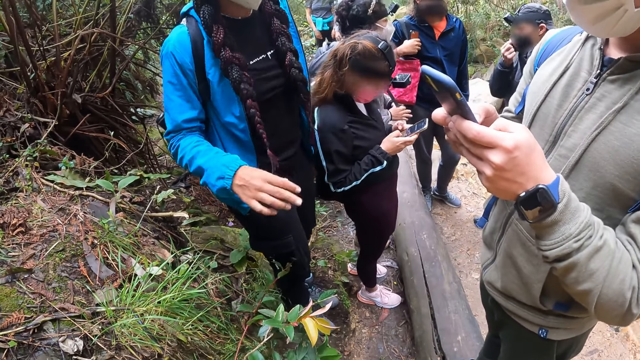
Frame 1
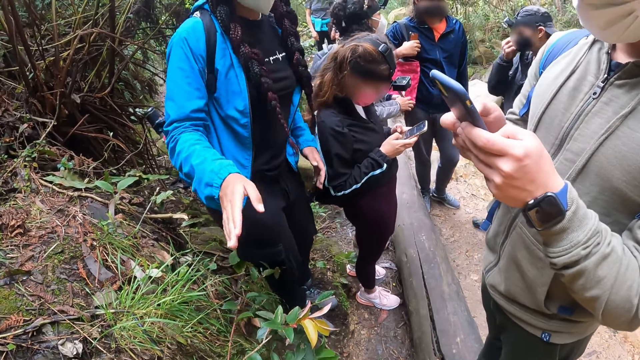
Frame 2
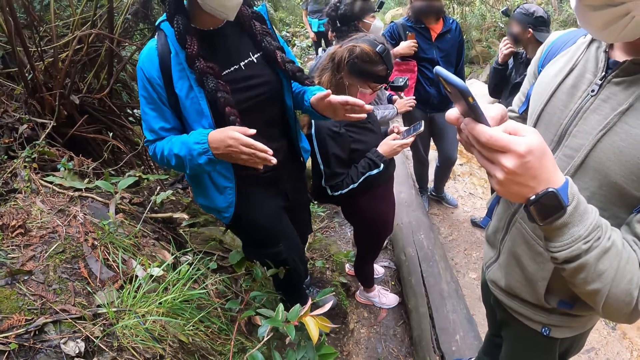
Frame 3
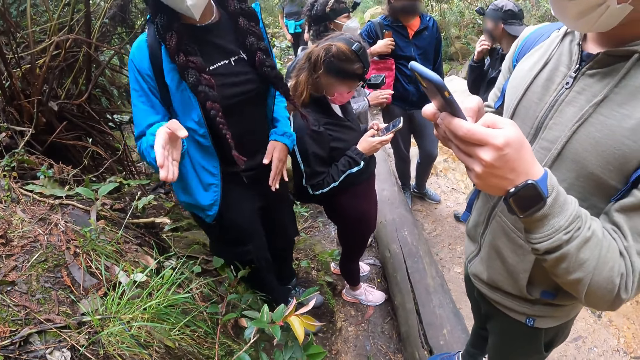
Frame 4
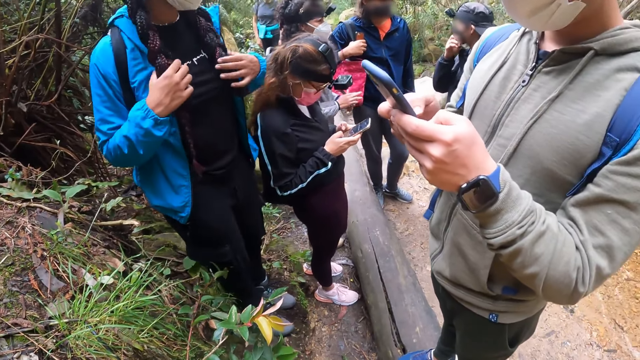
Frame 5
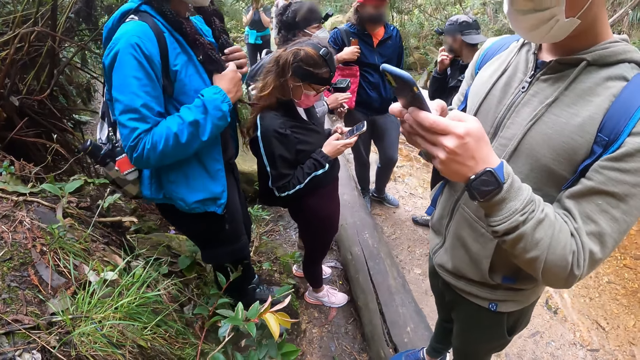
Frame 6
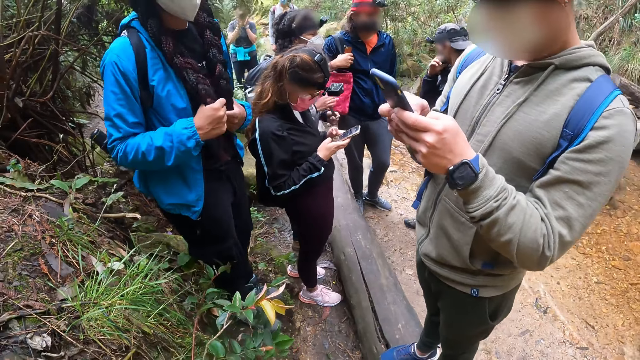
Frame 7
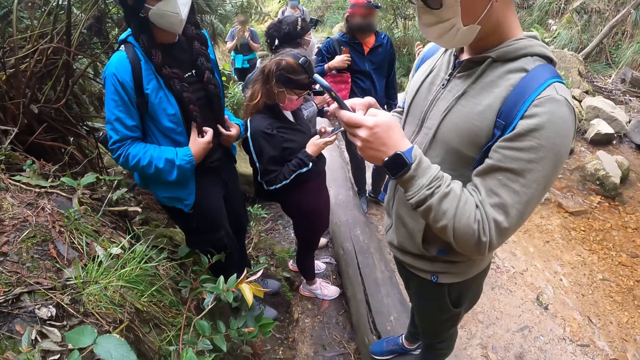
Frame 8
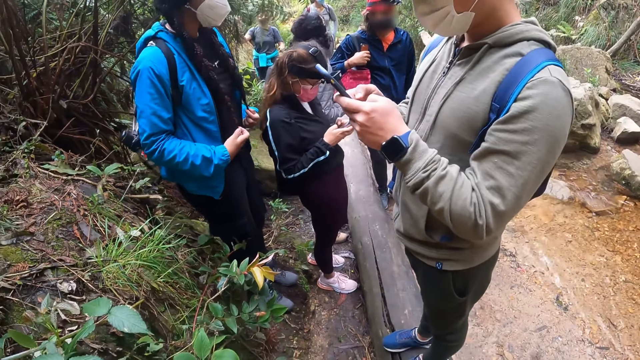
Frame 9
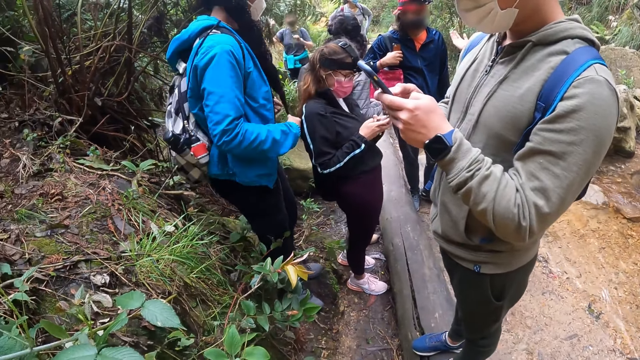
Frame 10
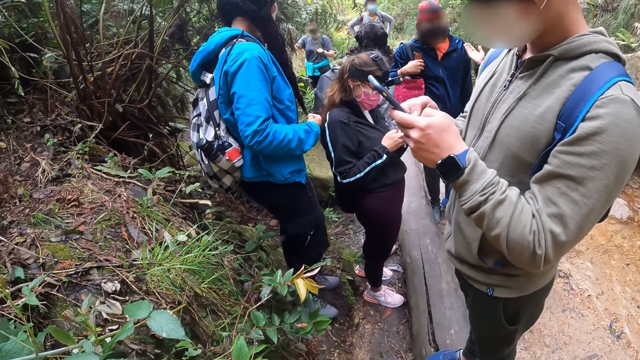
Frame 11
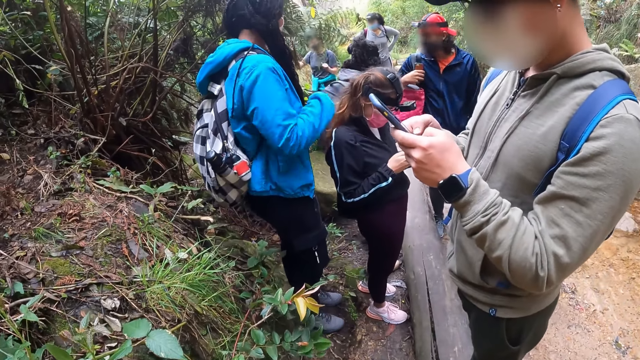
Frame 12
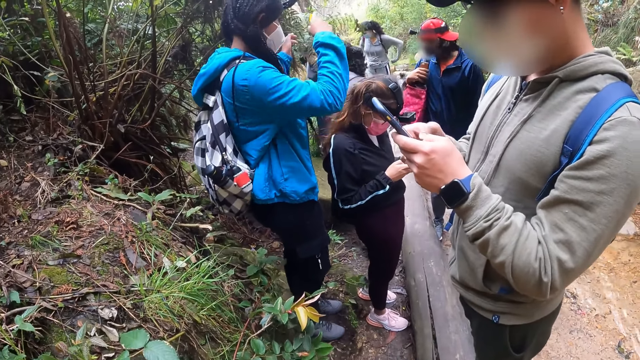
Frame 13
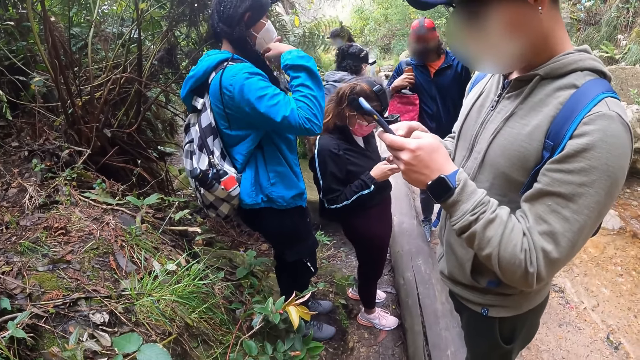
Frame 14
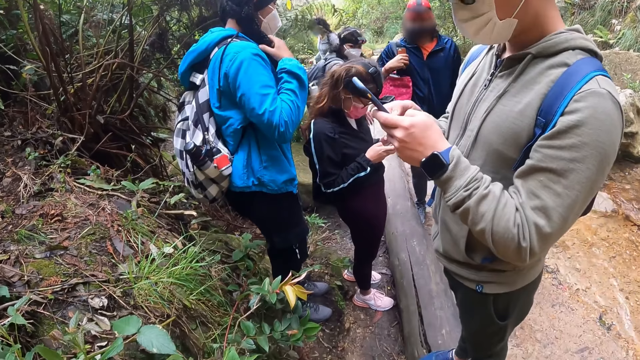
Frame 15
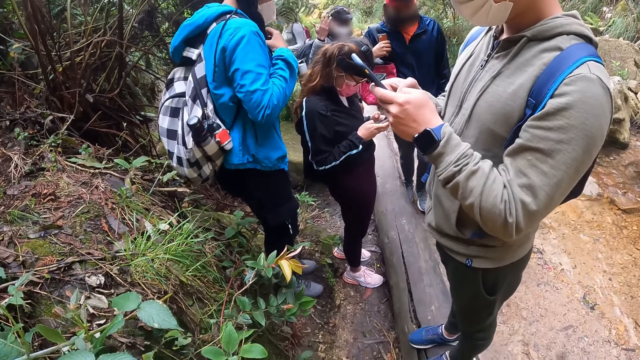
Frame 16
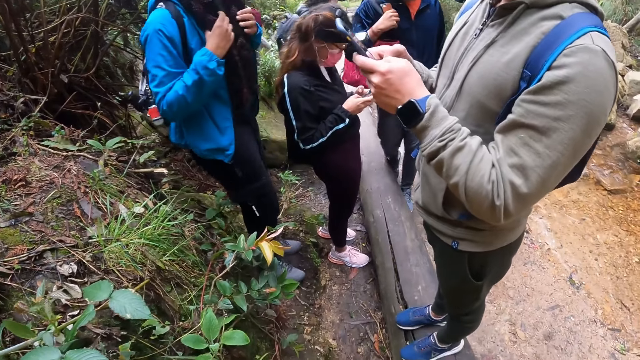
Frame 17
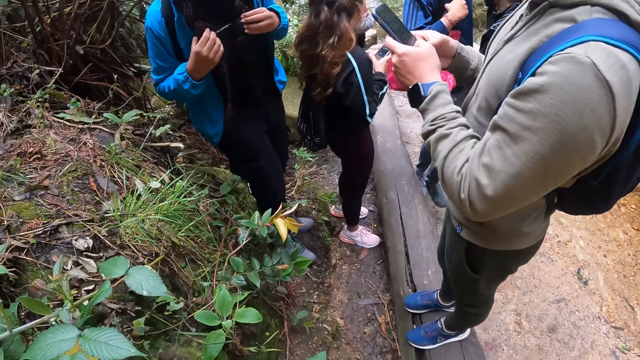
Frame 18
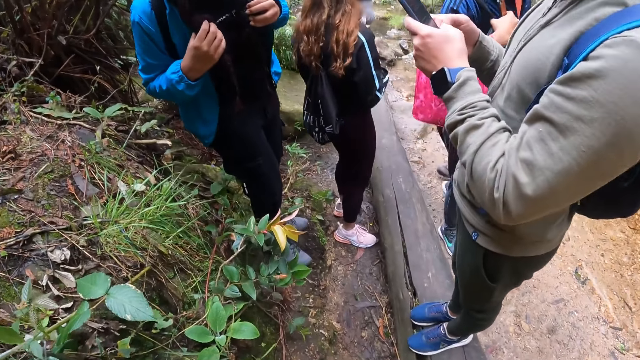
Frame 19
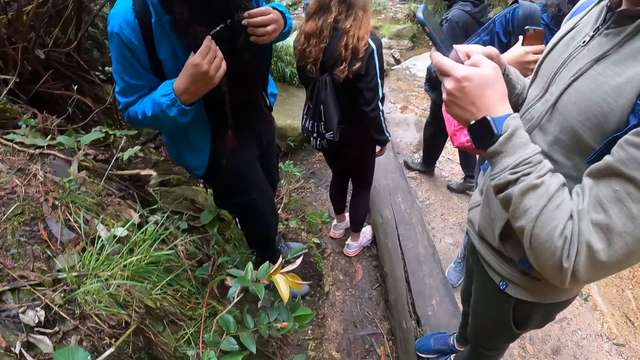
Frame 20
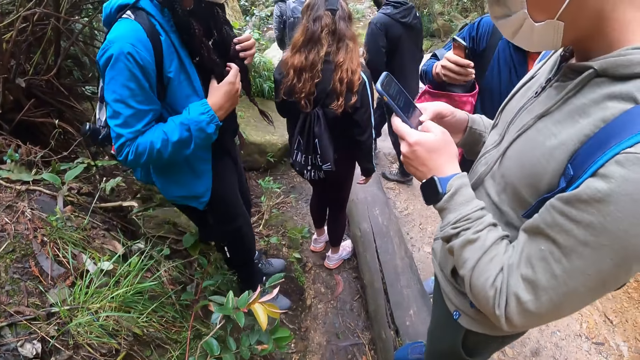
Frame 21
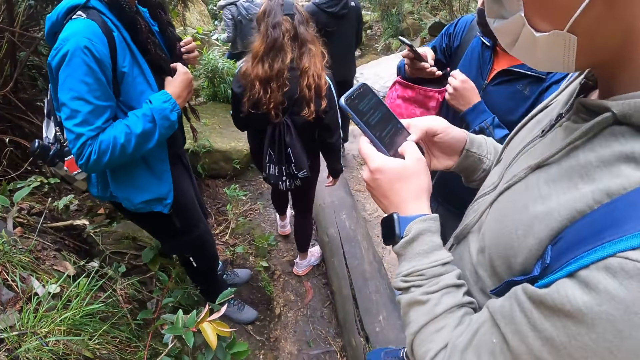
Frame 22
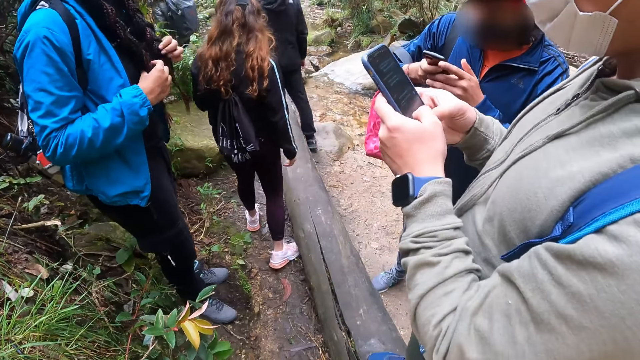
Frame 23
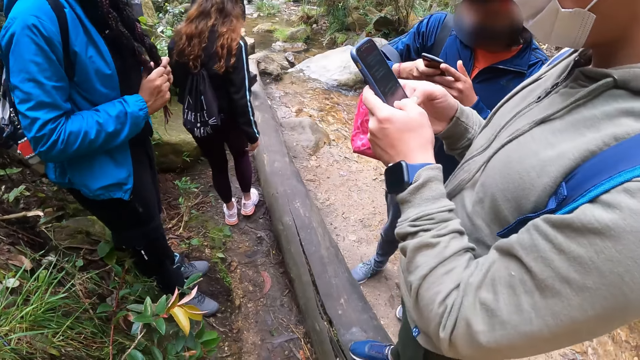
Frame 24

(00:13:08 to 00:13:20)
A person points at another person.

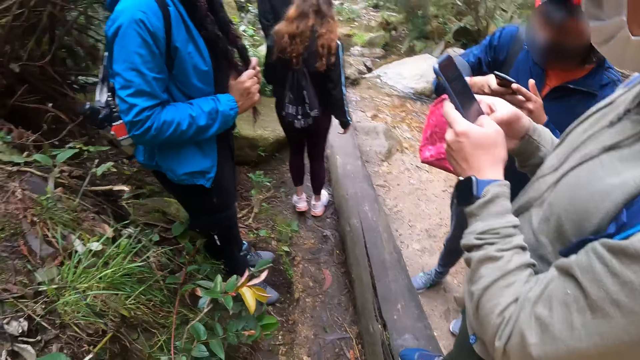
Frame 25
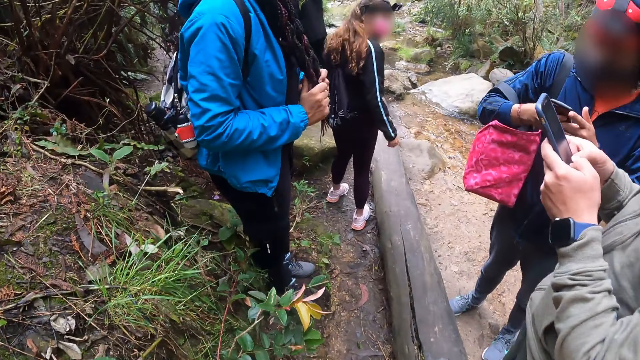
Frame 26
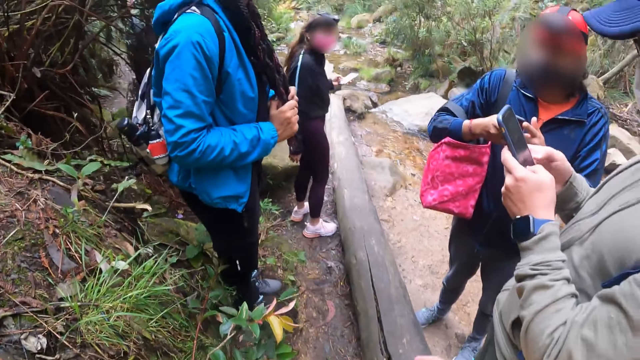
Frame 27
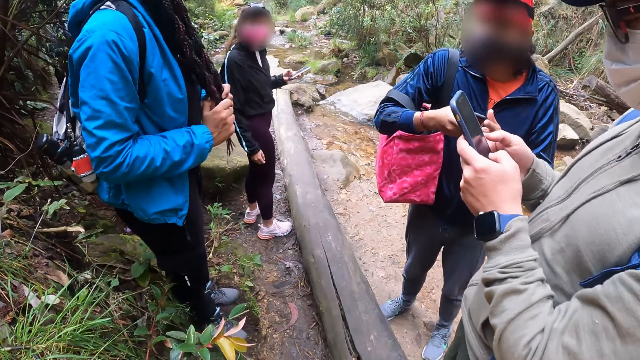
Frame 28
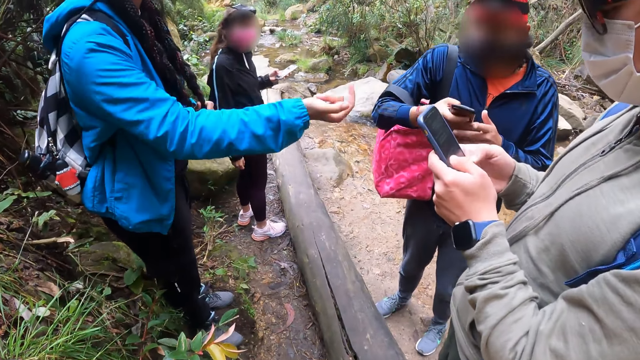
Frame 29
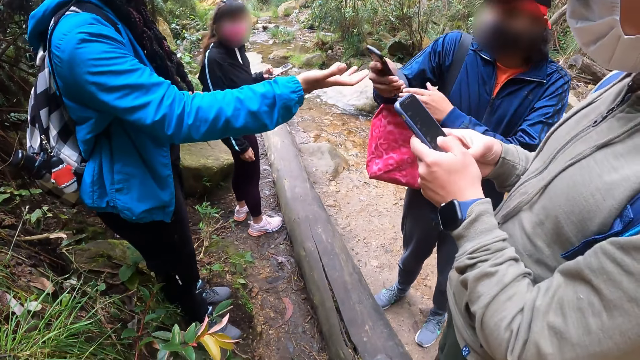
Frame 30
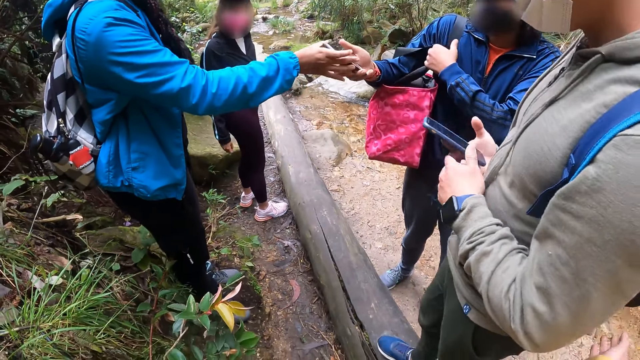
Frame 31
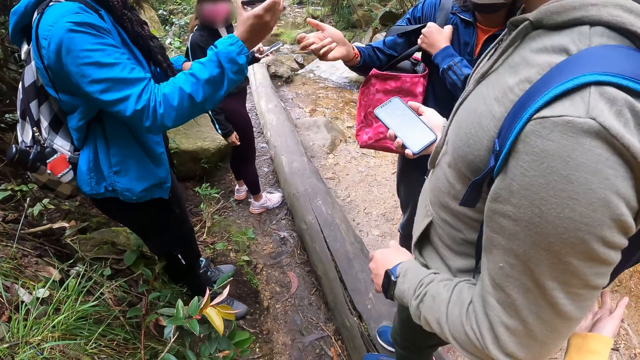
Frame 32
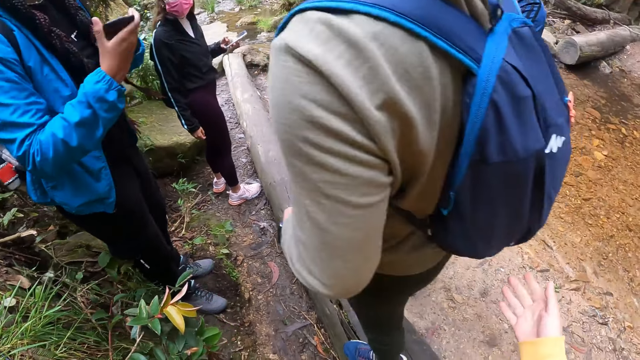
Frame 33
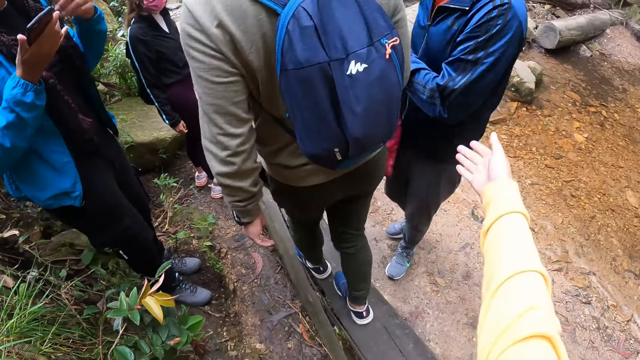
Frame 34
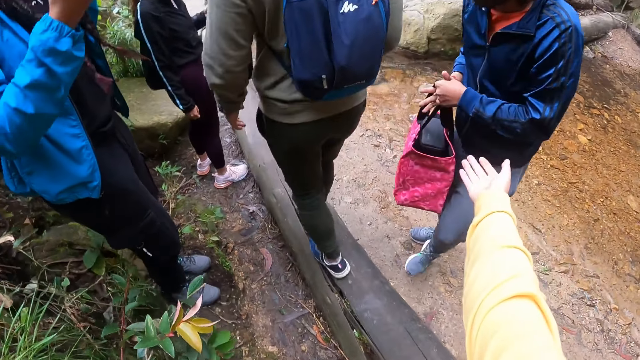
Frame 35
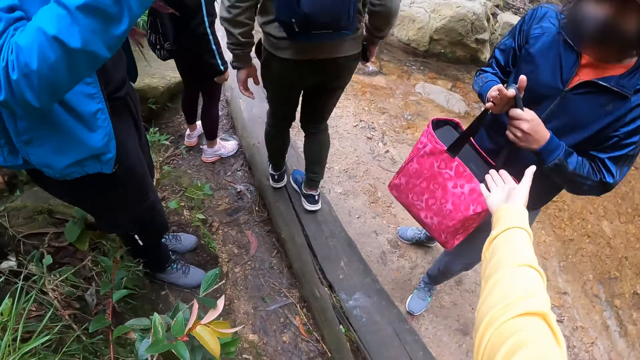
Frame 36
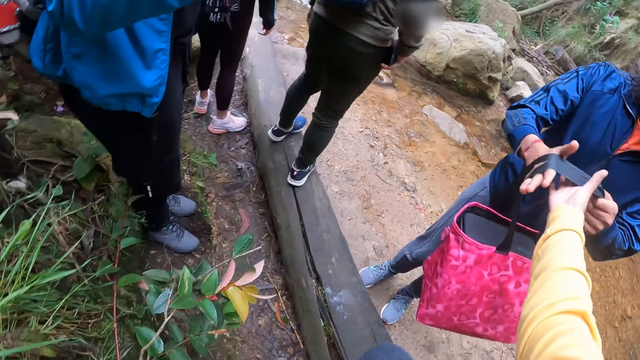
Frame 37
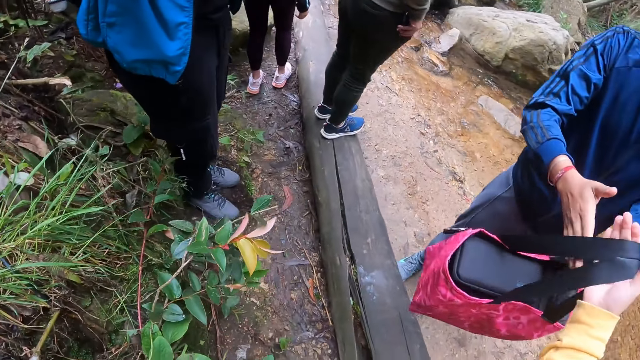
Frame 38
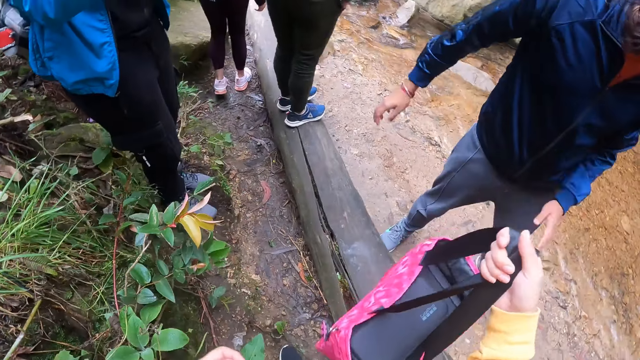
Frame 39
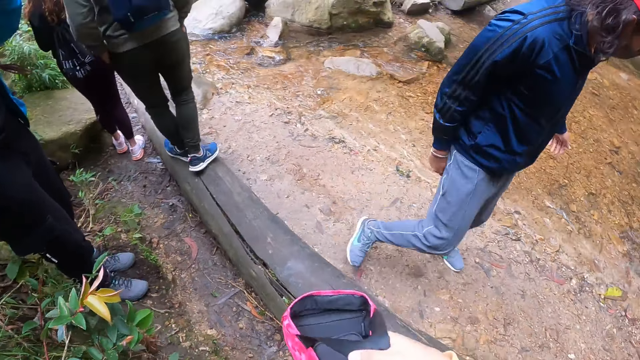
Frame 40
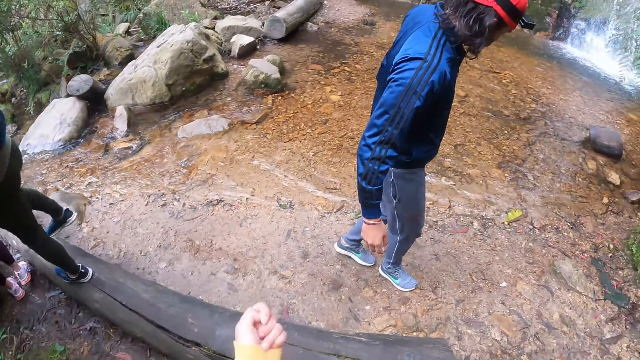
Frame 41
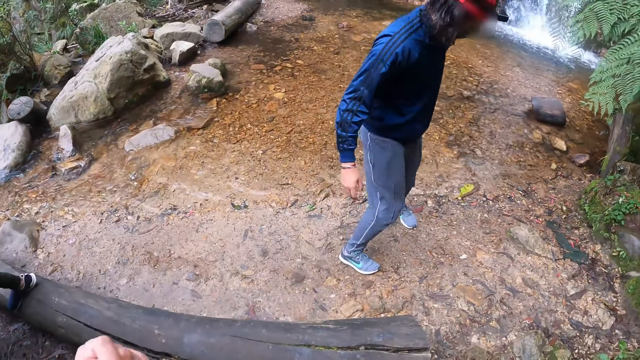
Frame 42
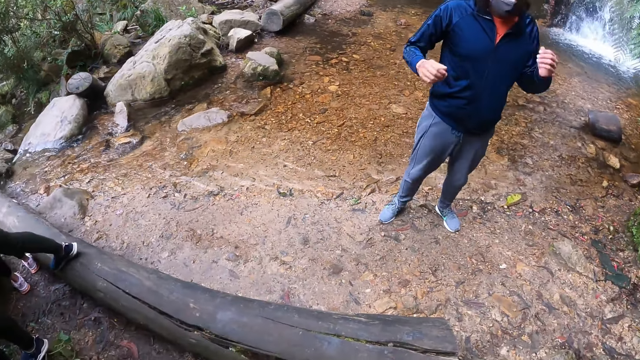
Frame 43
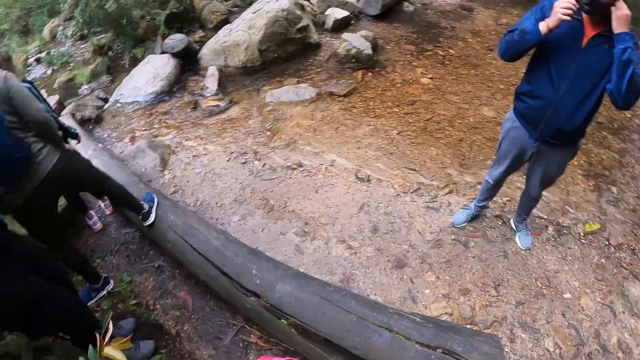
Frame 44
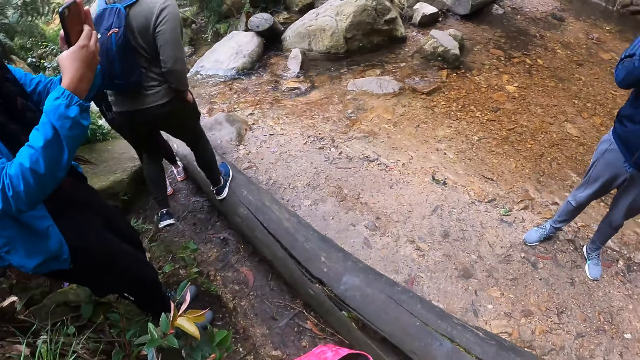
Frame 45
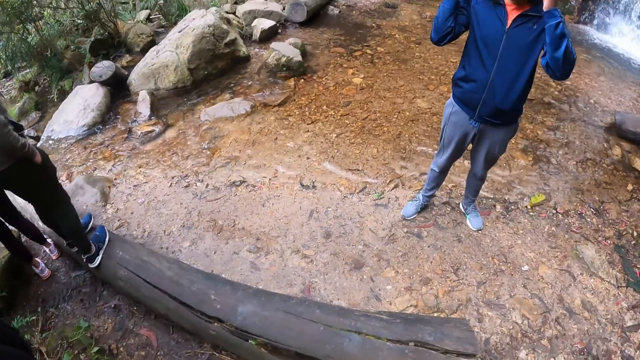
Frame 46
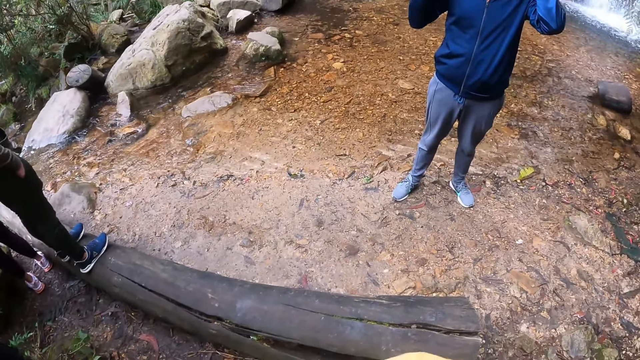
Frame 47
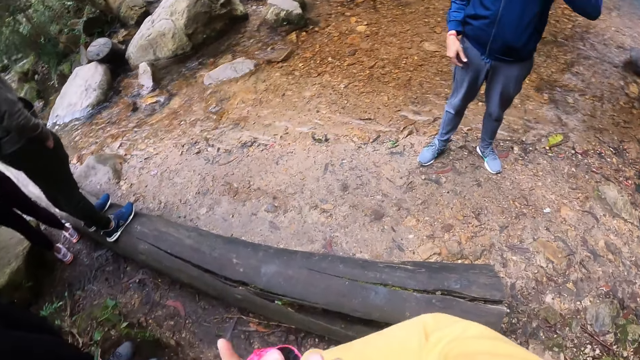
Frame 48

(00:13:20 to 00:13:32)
The woman collects a phone from the man with her right hand. The camera wearer collects a bag from the man with her right hand. She holds the paper bag. The man stands beside the water. He removes a mask from his face with his hands.
